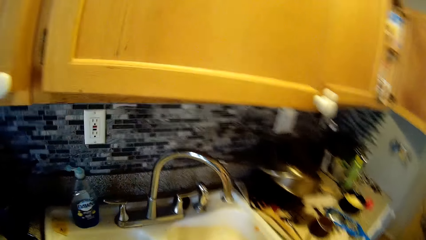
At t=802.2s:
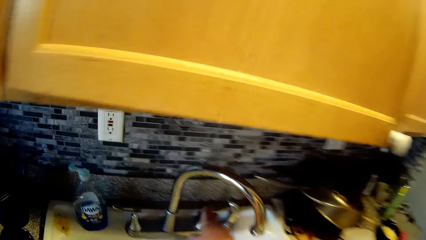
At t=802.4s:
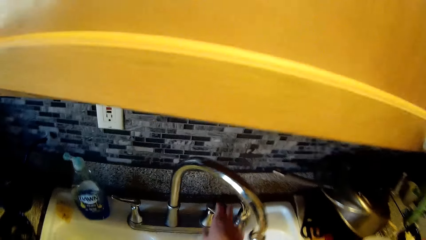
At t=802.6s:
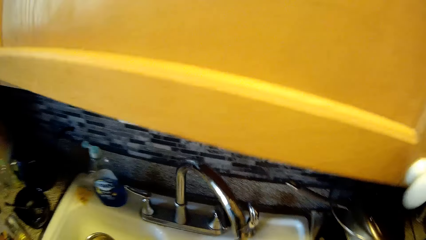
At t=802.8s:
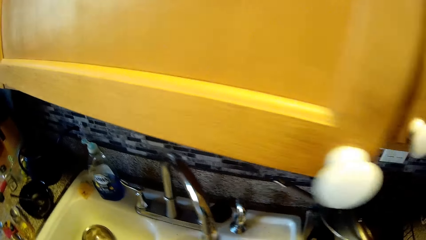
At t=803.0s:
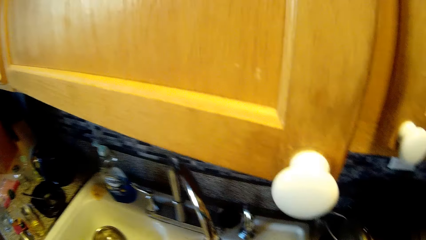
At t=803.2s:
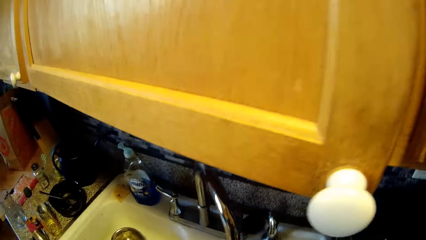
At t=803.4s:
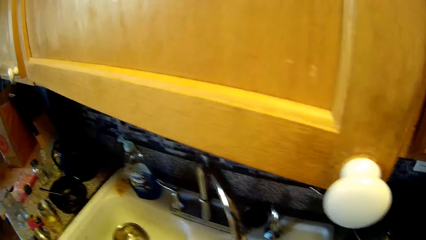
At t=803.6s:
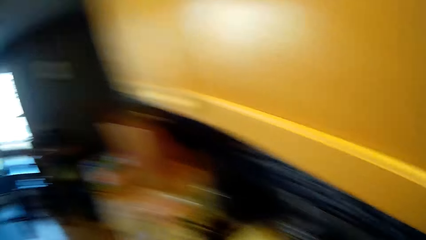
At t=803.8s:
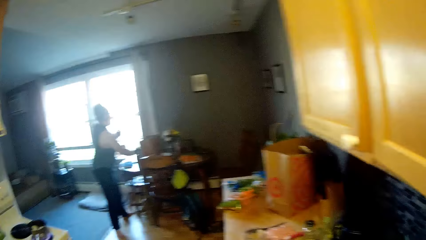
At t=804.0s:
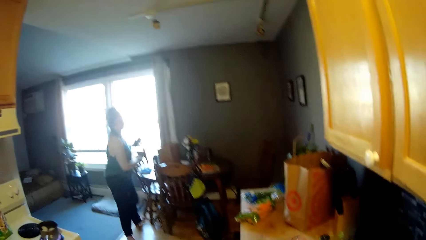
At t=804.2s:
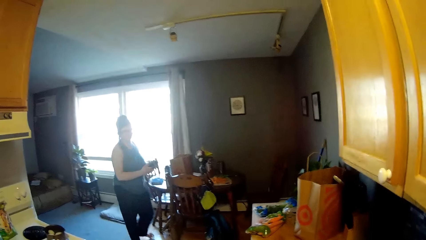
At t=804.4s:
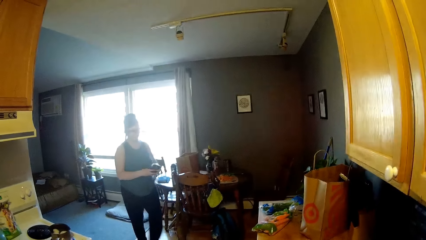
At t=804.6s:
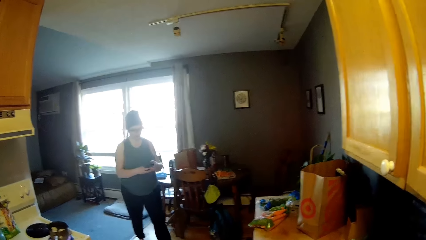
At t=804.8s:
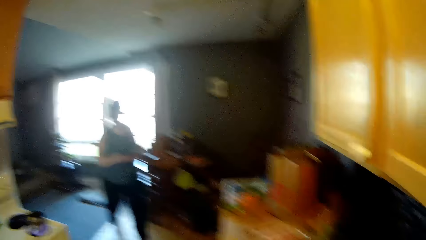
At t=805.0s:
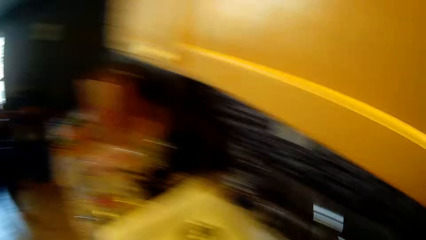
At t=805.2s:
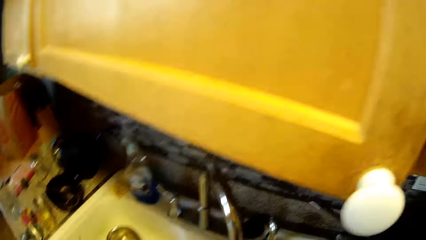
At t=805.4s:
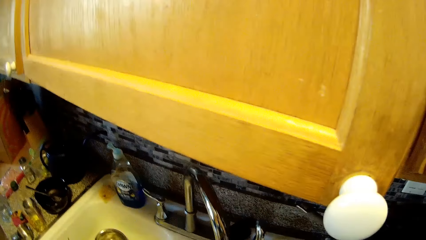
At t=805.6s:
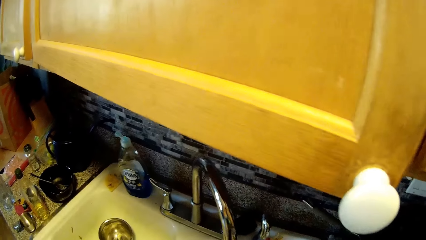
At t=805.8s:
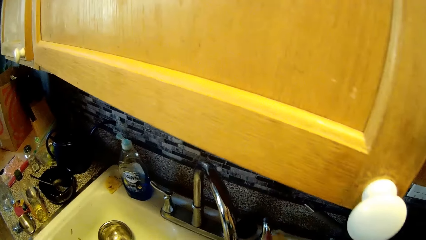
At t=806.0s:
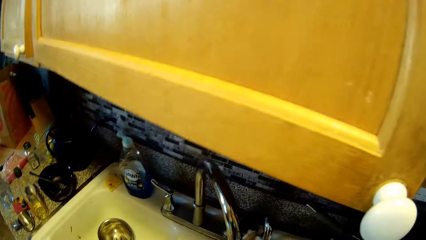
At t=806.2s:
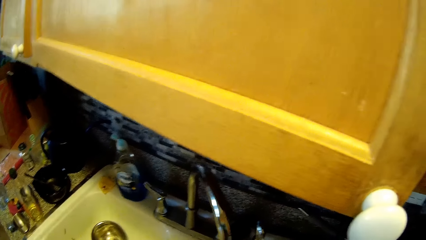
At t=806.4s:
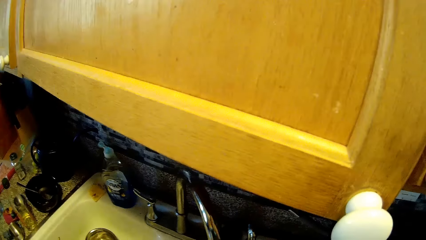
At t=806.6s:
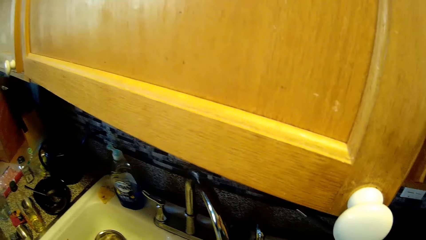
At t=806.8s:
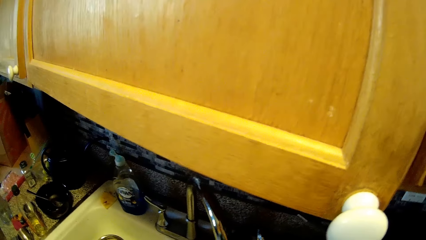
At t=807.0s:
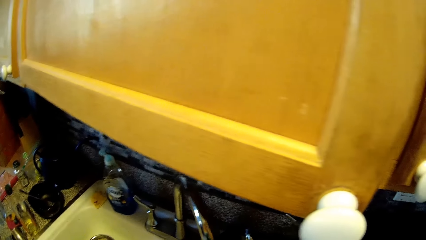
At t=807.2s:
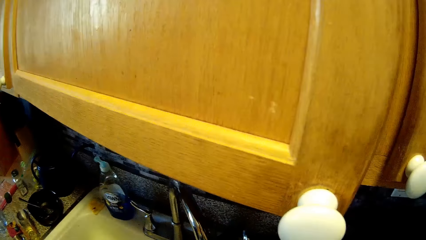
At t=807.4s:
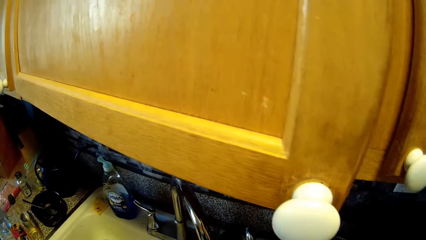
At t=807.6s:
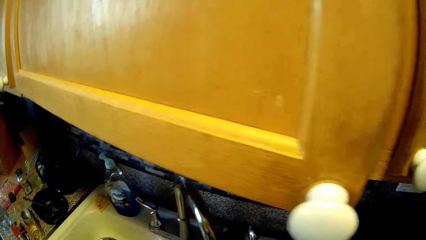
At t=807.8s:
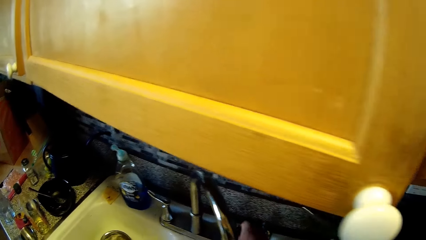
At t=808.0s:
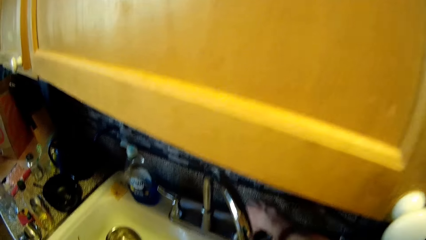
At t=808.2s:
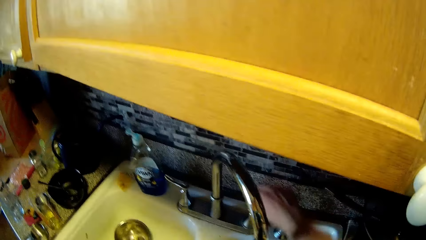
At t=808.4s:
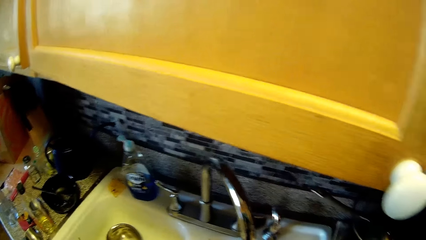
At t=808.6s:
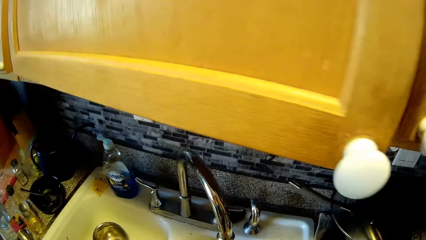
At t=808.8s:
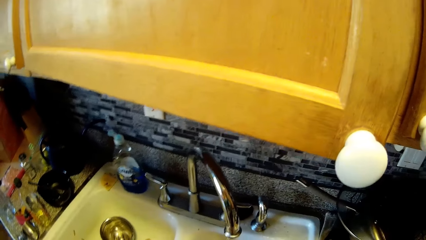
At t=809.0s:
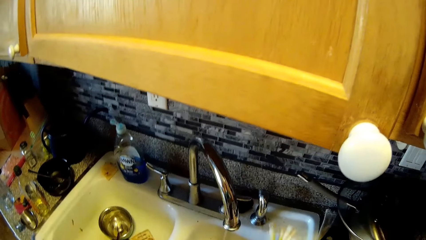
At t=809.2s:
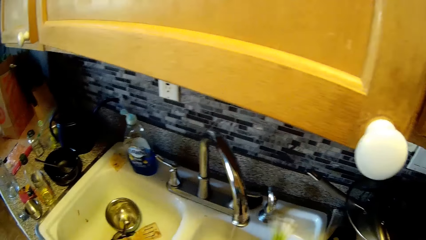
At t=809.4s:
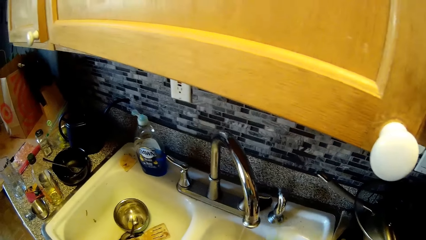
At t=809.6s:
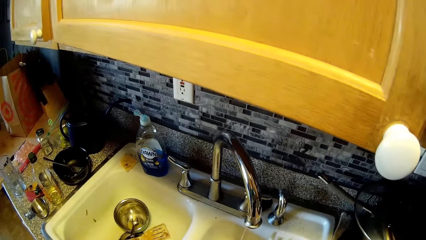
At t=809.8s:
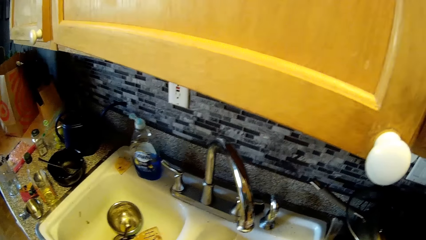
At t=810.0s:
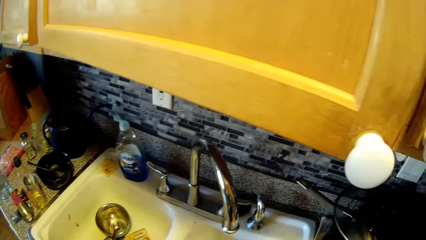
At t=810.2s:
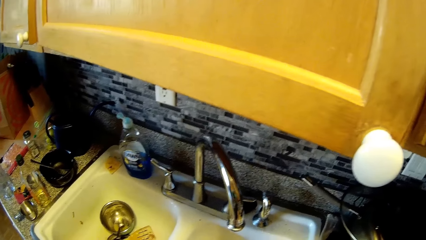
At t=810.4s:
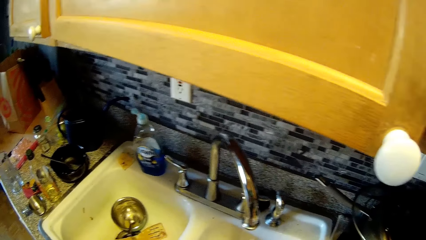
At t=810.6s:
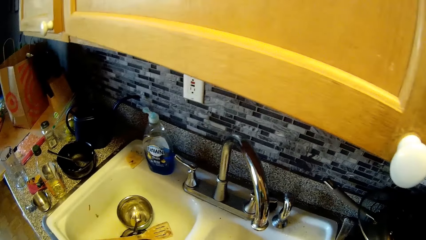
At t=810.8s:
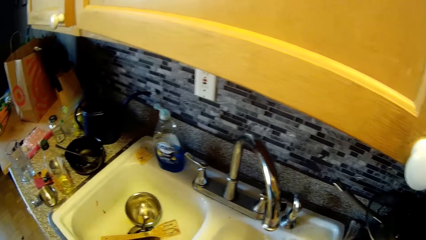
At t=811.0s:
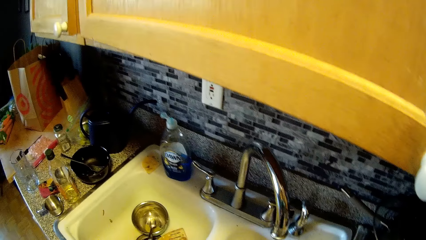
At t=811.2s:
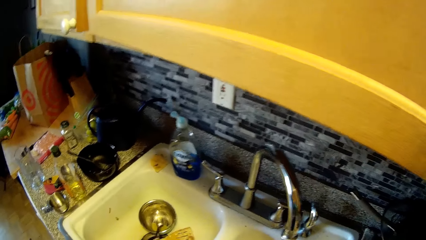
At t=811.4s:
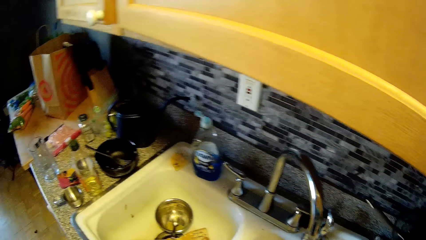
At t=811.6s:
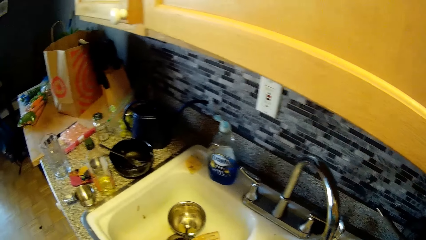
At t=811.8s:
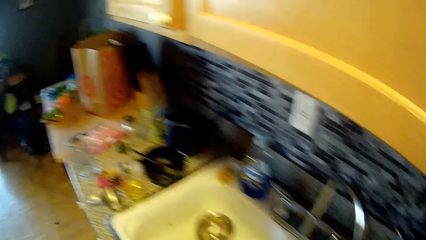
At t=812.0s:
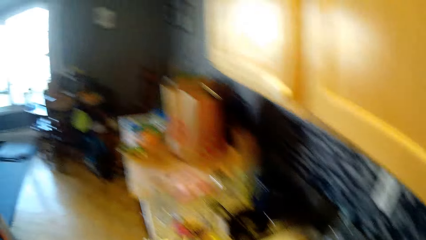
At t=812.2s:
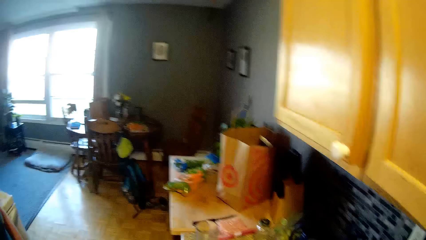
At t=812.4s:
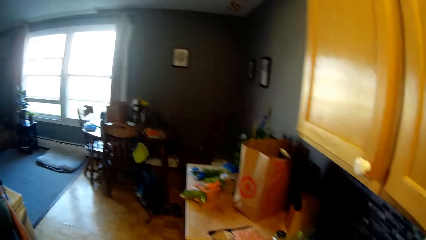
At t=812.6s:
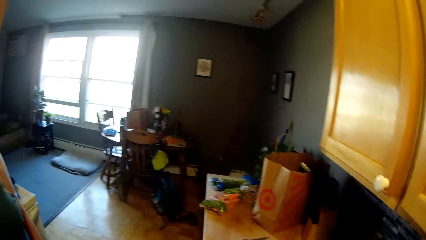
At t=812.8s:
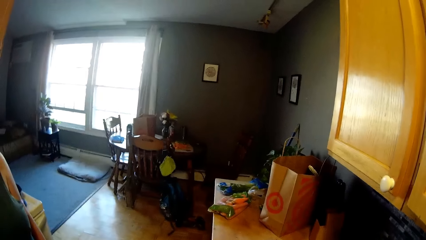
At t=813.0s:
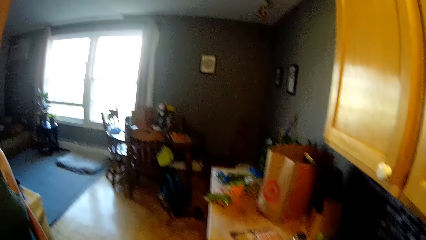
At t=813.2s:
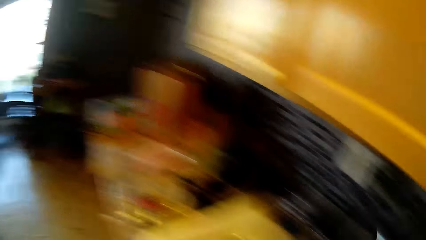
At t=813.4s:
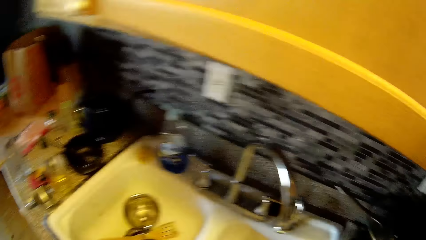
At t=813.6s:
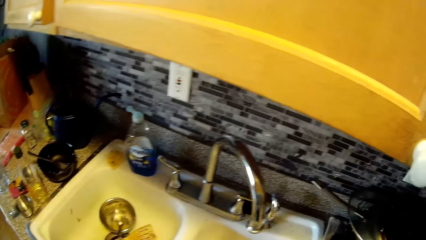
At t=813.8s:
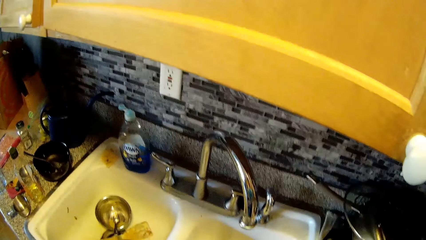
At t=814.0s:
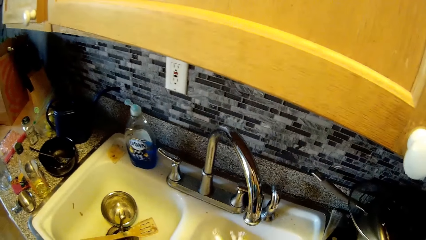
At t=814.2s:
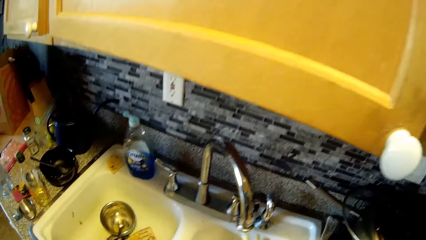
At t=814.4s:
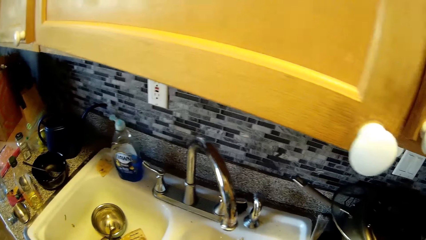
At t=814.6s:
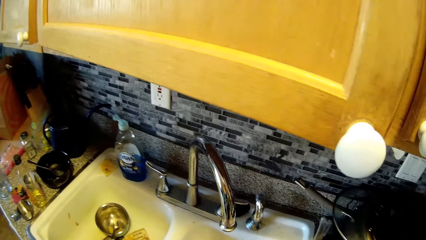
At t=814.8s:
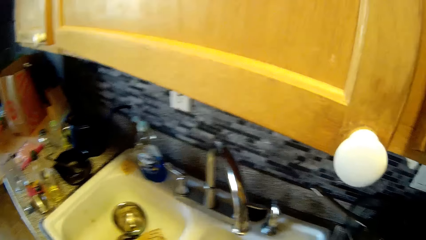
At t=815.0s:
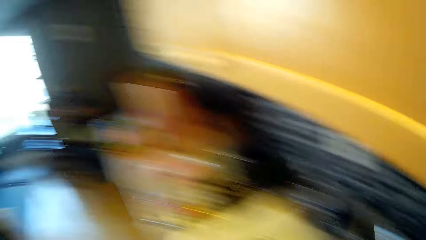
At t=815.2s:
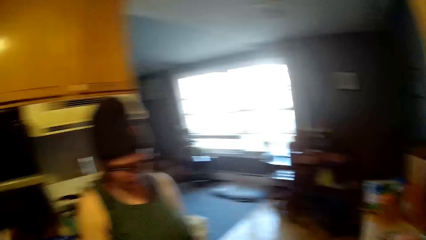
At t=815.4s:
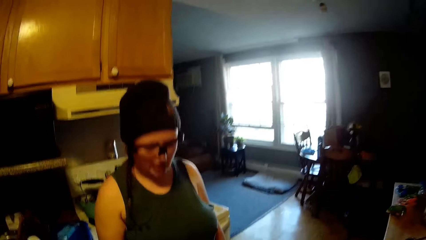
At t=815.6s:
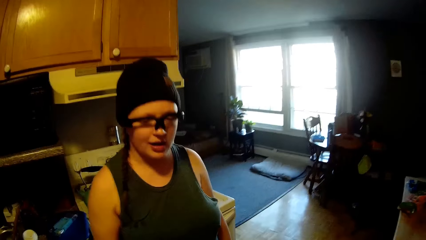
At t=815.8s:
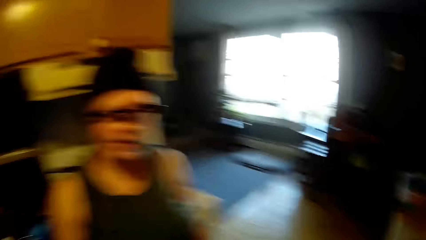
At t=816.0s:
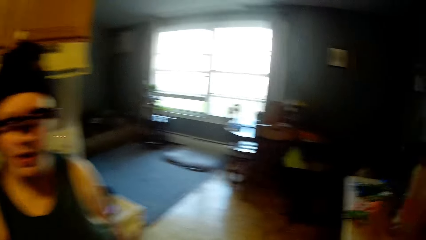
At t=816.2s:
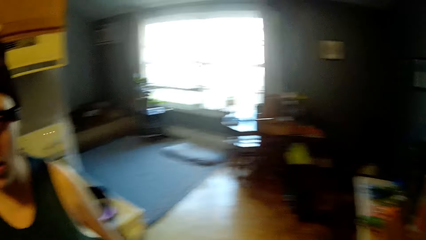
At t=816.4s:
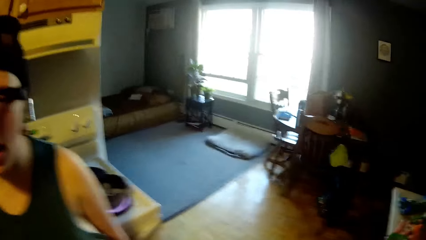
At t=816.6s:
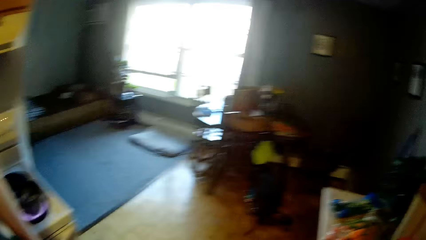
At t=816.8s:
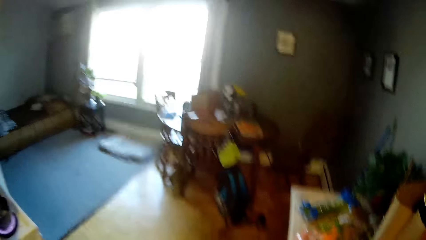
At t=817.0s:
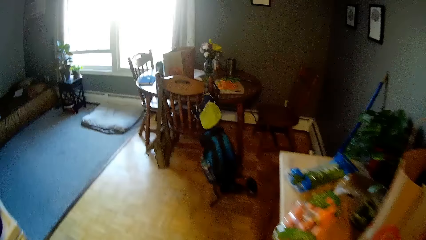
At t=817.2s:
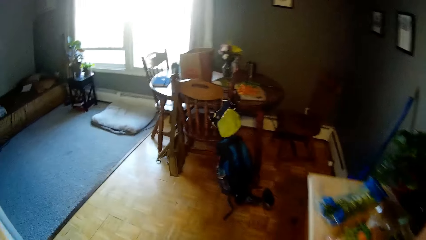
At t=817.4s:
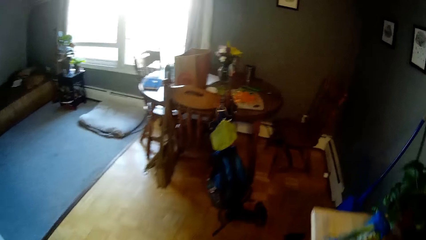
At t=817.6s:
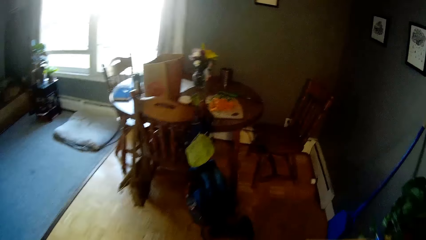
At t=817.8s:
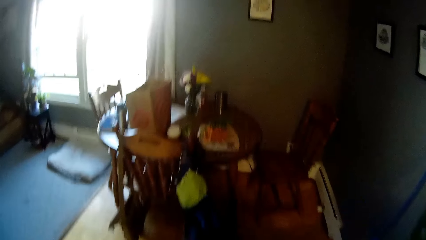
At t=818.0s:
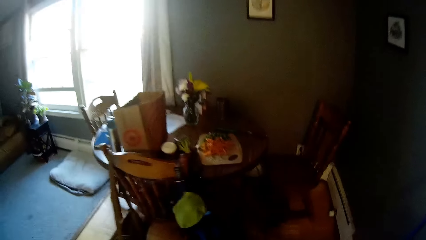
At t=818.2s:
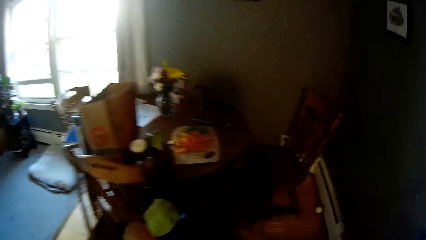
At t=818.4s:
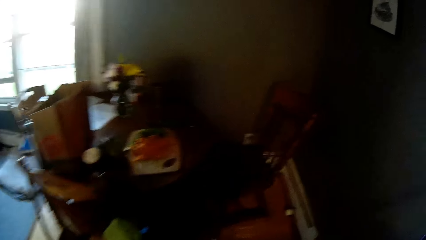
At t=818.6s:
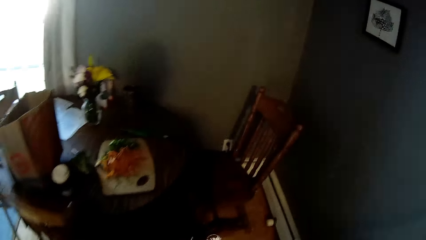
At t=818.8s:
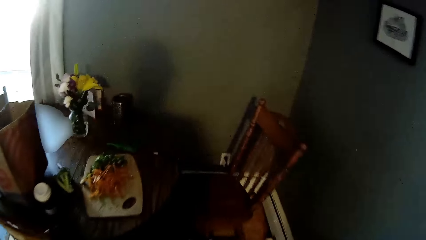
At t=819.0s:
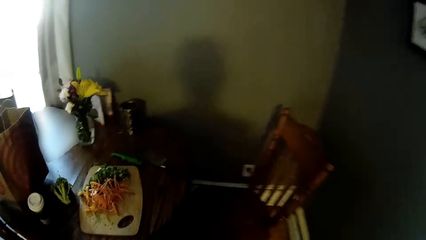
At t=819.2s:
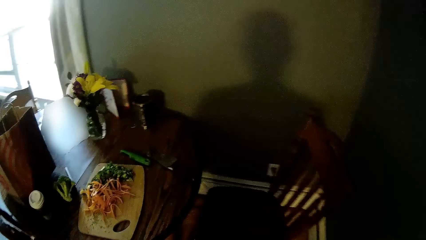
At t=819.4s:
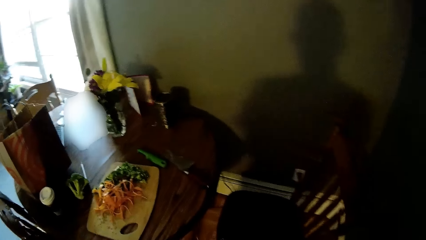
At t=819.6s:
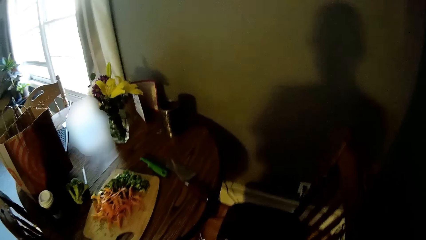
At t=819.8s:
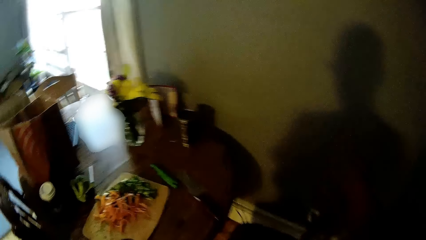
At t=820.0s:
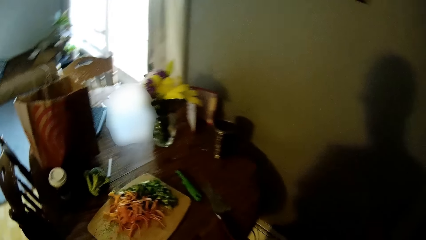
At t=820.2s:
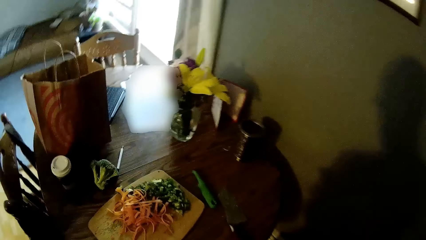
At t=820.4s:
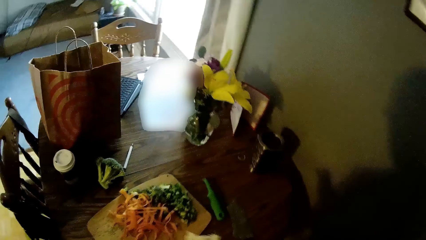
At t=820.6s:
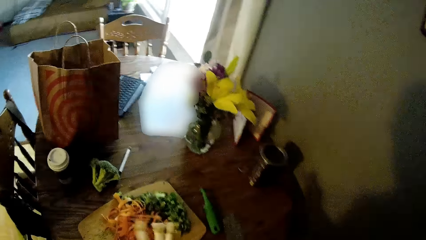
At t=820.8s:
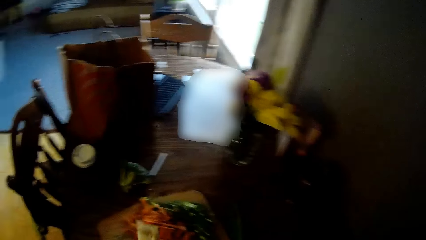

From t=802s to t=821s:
The camera wearer turns on the sink tap with his right hand. The woman walks back to the kitchen with the phone in her hands. The camera wearer turns off the sink tap with his right hand. He walks towards the dining table.
